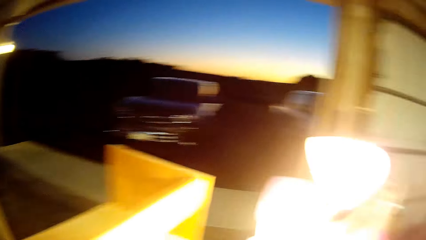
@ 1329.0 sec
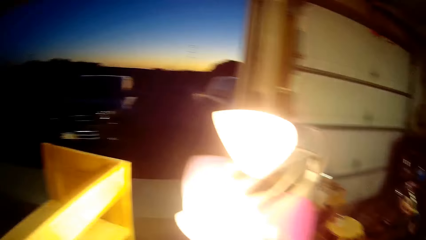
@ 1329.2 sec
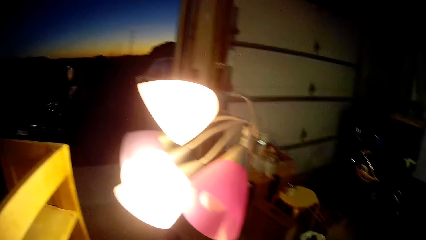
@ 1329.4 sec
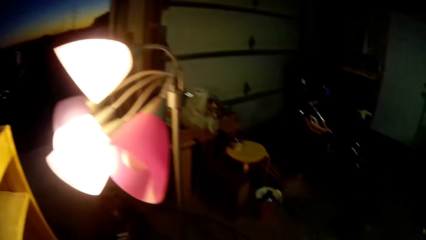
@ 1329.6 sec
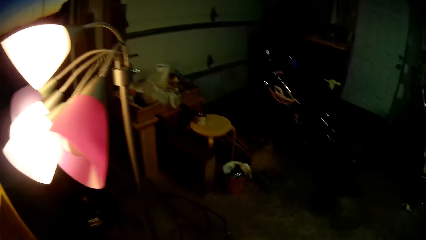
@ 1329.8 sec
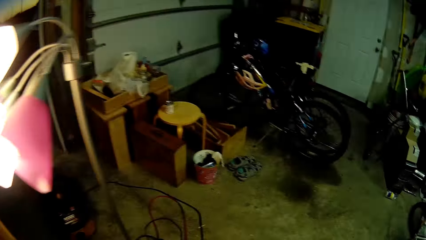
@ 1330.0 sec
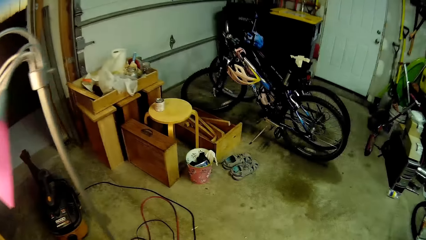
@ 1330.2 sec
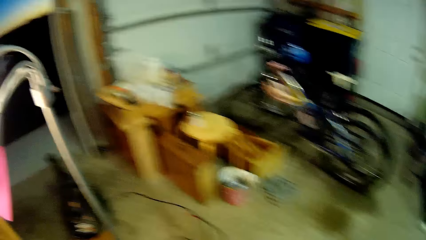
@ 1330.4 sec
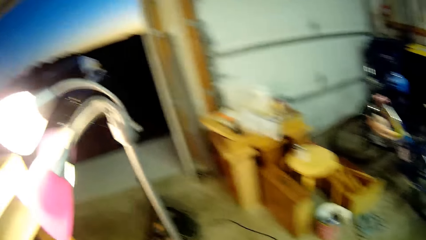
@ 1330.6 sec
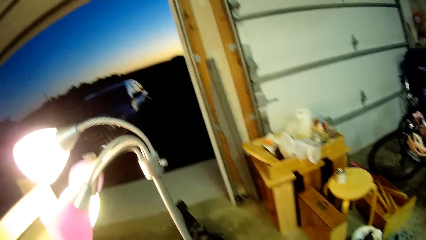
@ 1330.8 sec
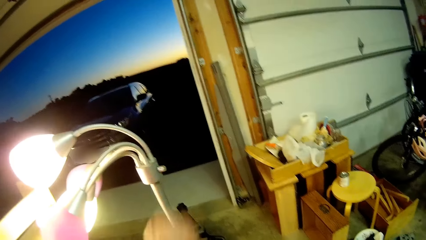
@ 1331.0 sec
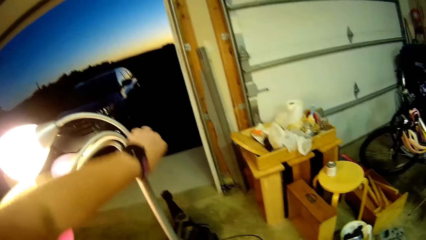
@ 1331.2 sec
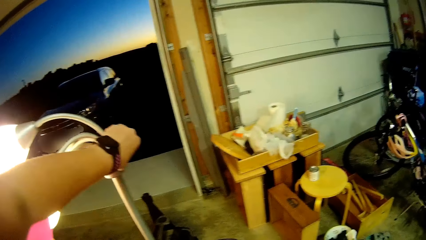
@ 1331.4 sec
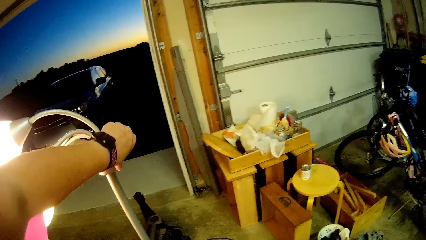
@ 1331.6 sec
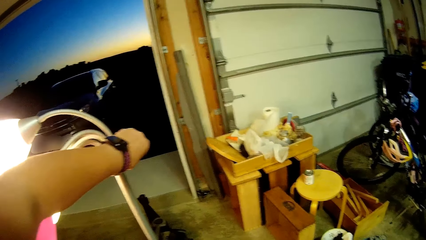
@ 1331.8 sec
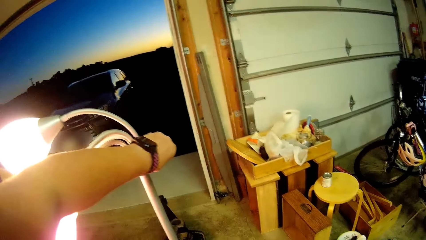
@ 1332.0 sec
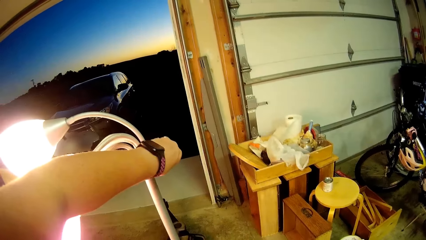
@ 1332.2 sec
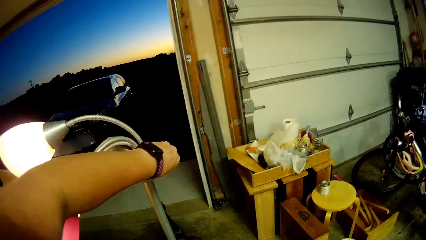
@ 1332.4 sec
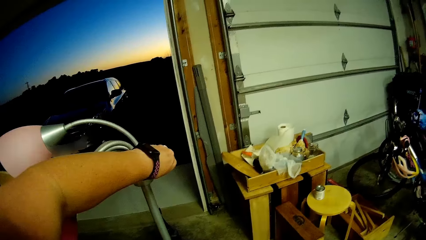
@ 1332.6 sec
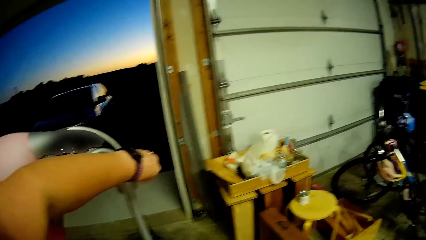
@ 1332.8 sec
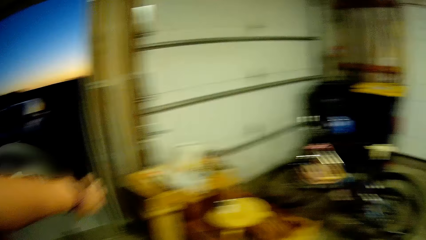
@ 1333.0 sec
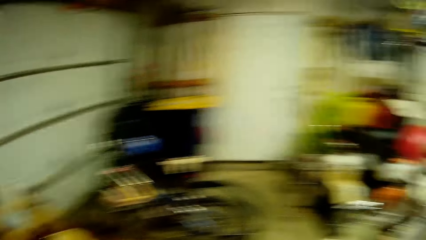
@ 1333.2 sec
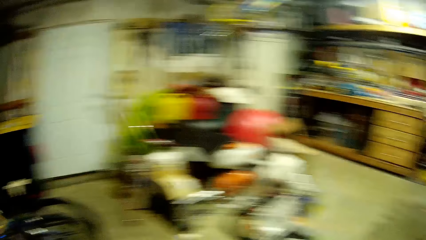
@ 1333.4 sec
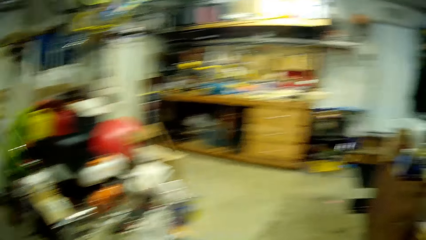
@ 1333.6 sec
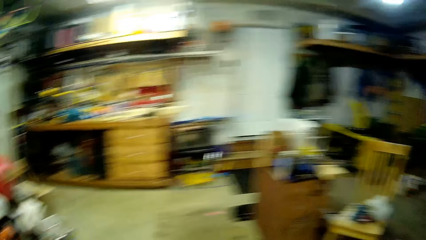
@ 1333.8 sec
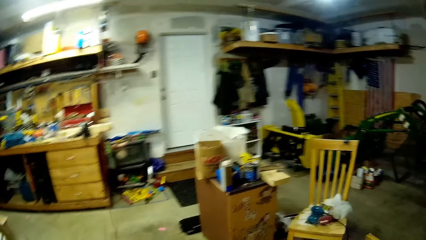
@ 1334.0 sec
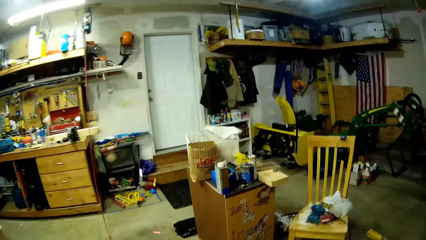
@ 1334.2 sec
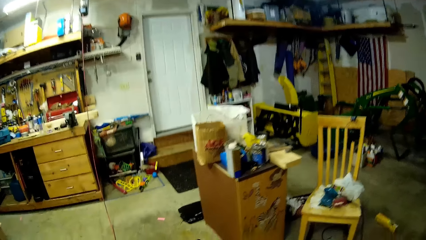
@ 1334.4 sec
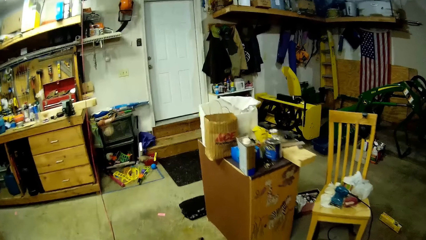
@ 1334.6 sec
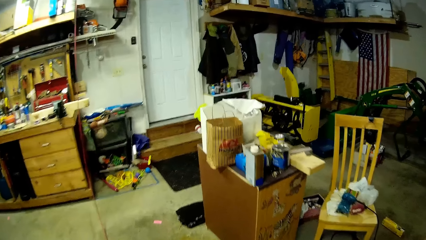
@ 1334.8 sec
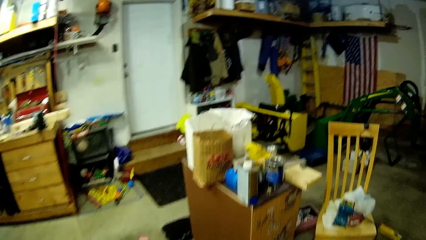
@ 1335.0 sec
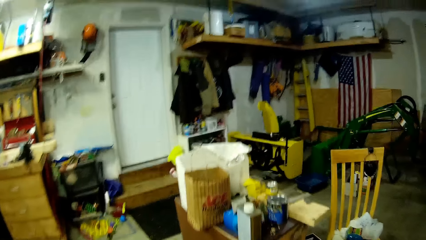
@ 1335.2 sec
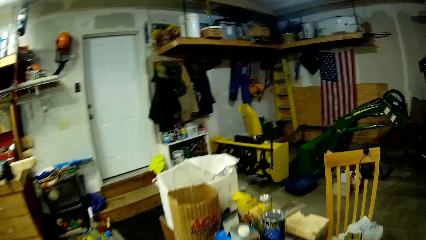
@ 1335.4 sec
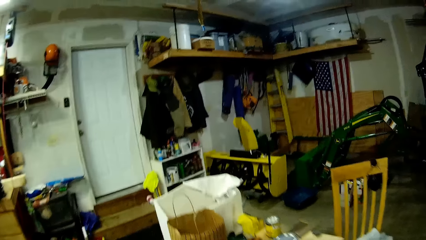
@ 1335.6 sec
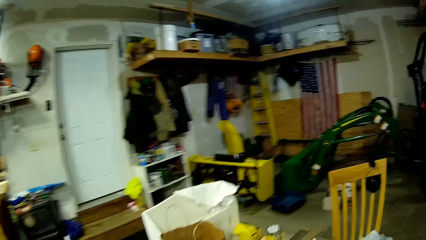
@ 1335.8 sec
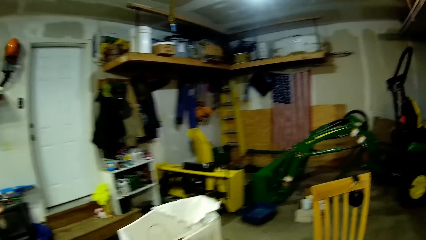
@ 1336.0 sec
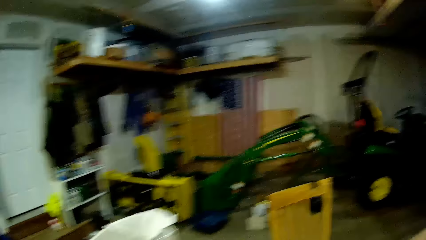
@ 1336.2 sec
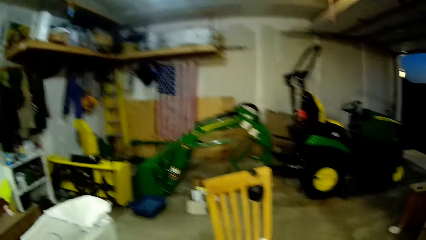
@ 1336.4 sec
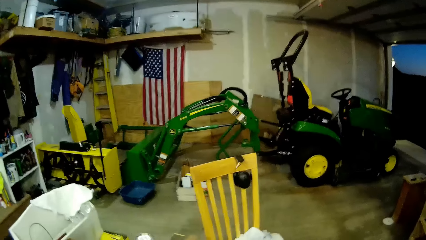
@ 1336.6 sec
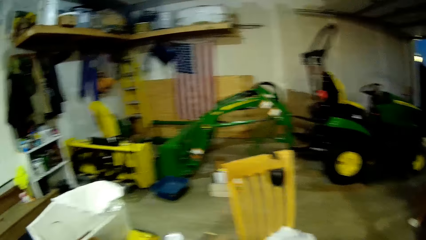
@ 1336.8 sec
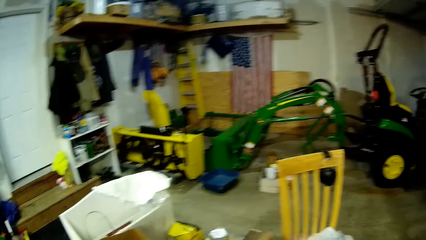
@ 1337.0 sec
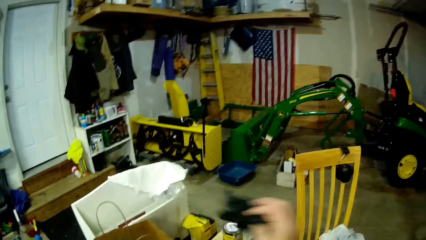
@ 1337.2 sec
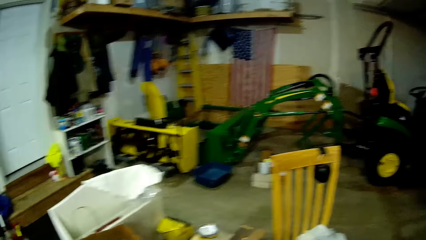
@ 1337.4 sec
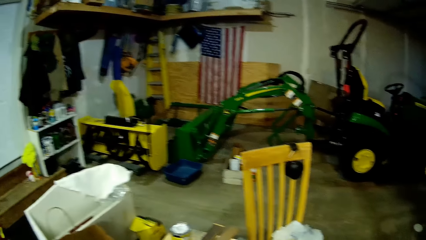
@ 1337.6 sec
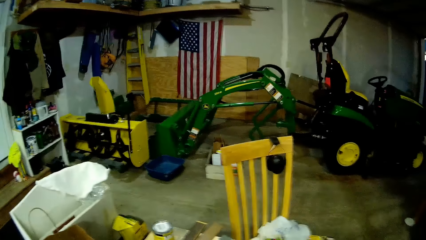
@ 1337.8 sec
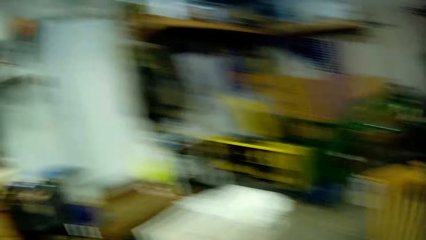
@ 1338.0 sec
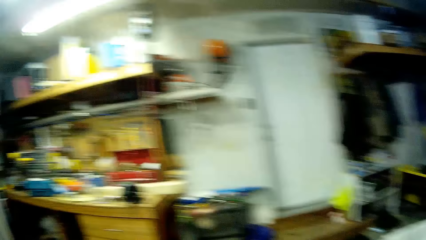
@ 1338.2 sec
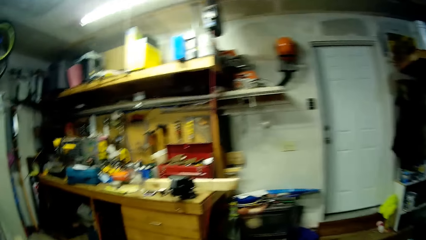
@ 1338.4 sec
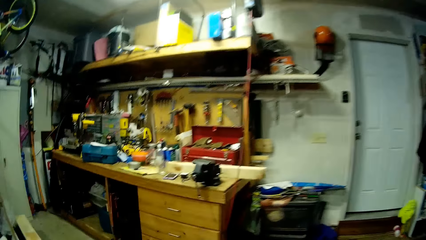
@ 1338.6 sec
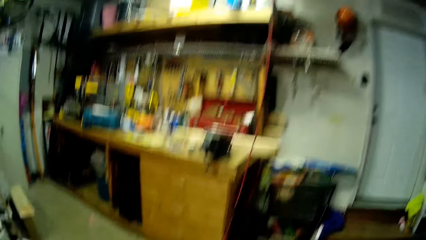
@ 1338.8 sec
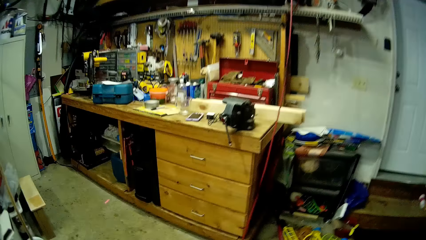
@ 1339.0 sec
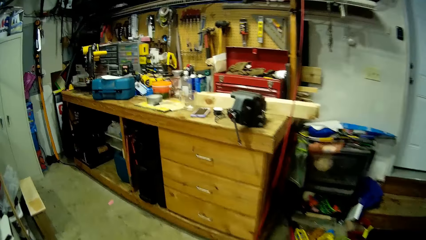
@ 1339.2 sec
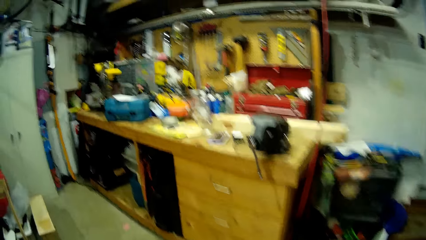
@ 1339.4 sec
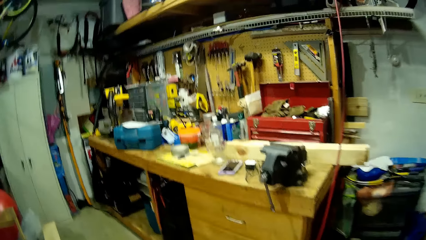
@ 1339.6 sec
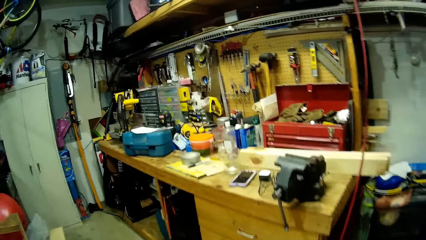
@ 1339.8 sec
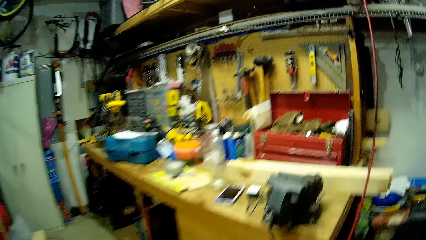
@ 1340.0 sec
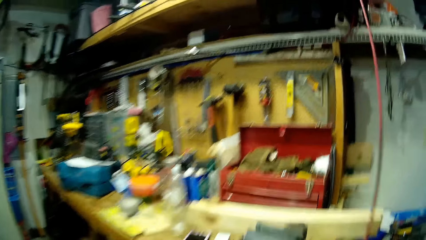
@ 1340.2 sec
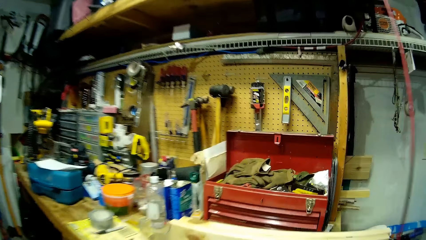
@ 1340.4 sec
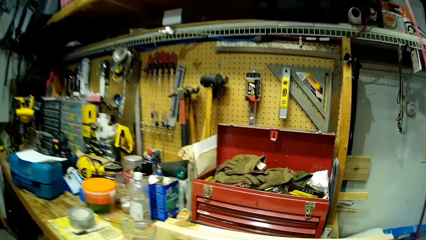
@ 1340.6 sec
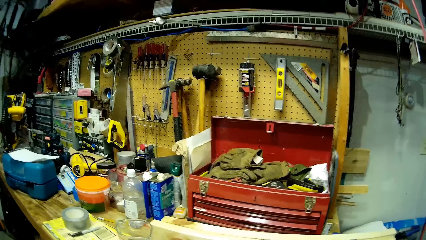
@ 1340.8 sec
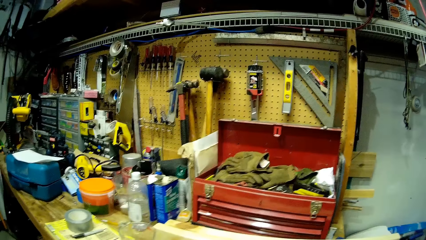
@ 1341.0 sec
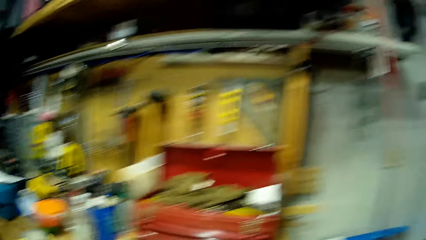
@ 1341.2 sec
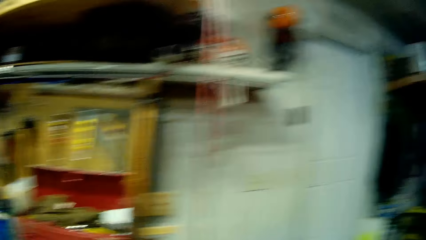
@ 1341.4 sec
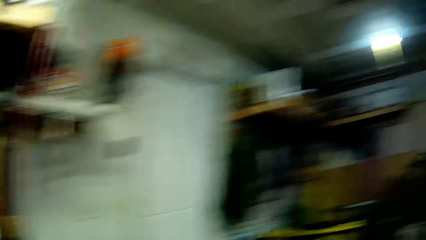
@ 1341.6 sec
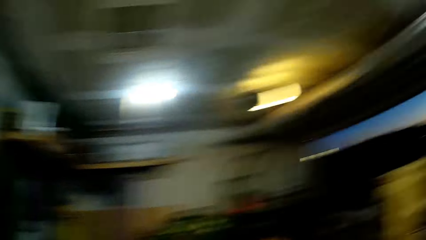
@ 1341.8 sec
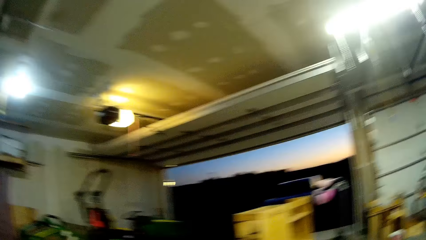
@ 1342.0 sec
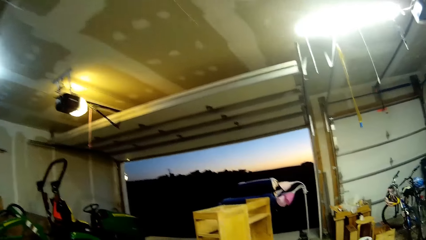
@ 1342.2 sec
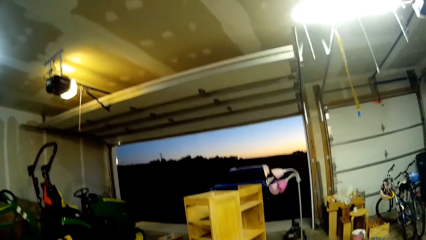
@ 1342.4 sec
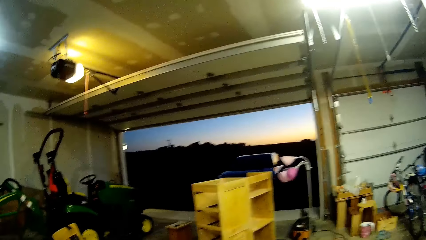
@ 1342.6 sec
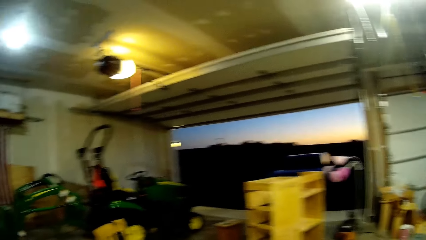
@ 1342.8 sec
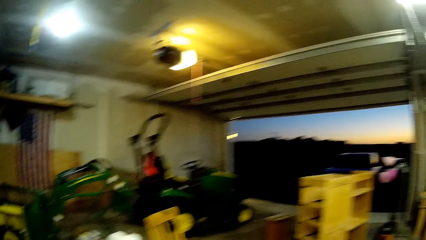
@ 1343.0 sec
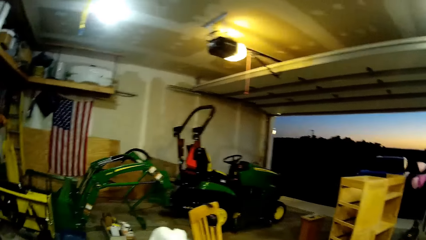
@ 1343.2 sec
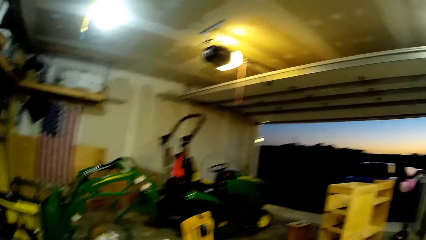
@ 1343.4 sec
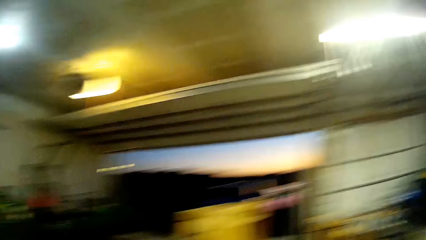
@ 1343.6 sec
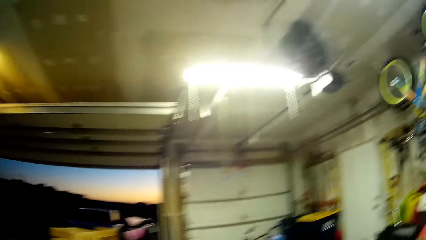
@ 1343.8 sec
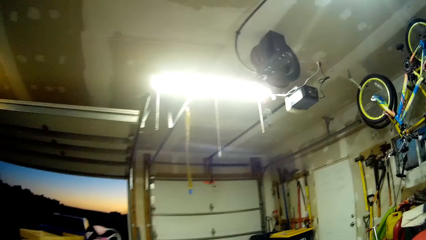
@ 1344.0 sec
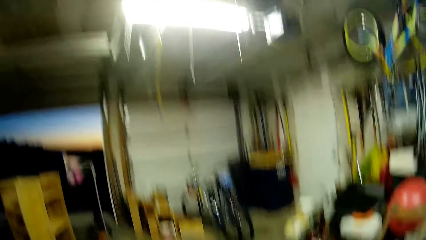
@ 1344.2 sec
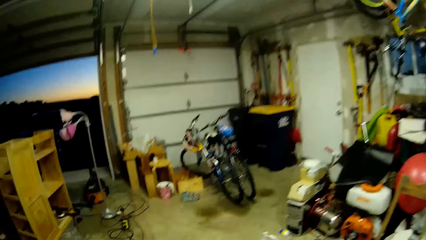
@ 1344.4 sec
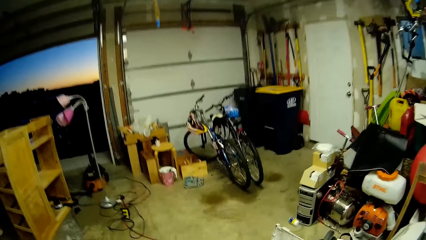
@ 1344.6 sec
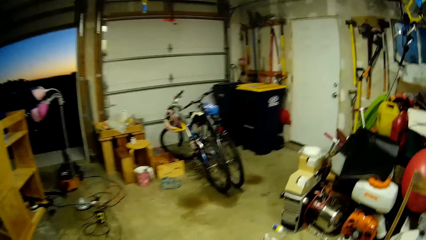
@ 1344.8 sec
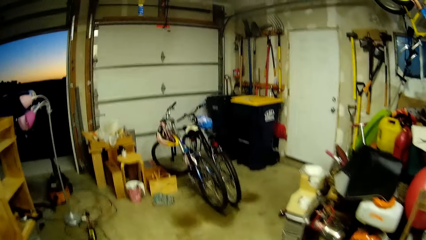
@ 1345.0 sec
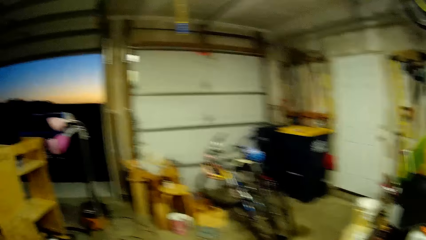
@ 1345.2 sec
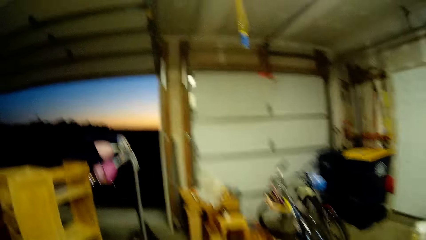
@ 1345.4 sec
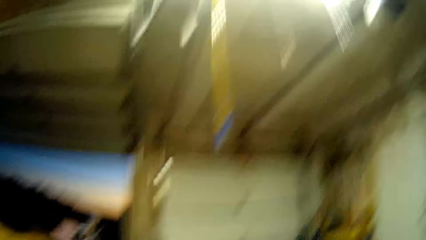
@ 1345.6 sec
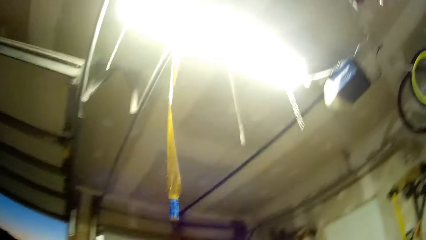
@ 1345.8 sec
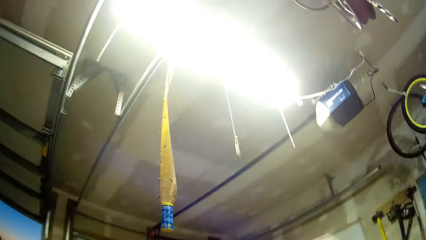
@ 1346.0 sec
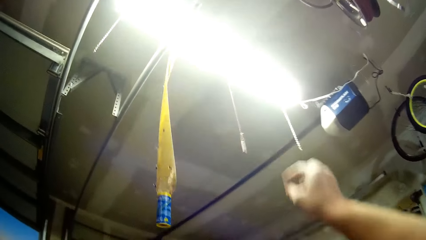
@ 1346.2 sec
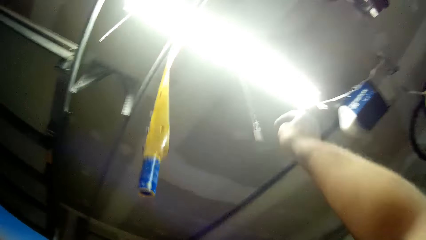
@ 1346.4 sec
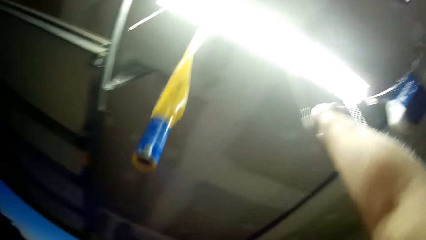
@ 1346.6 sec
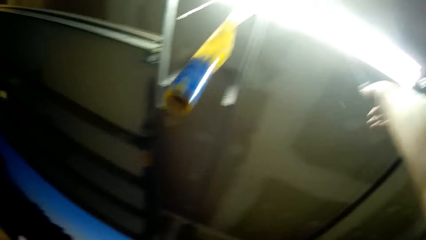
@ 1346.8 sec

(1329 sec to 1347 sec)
The camera wearer turns off the lights. They walk and look around. They place the gloves on the table. They walk. They look around. They walk.
